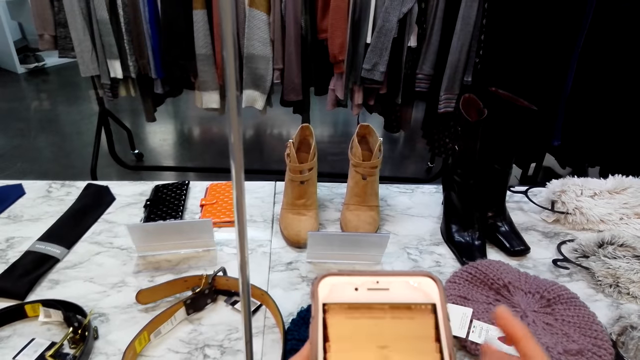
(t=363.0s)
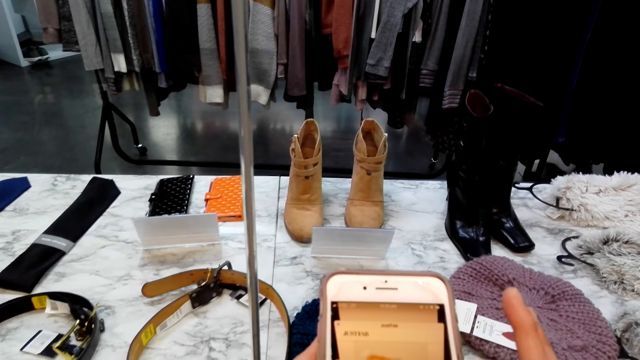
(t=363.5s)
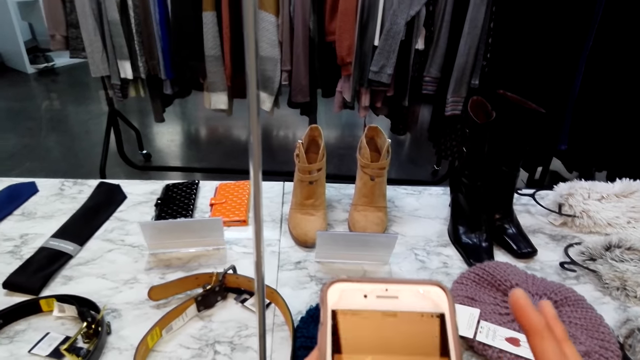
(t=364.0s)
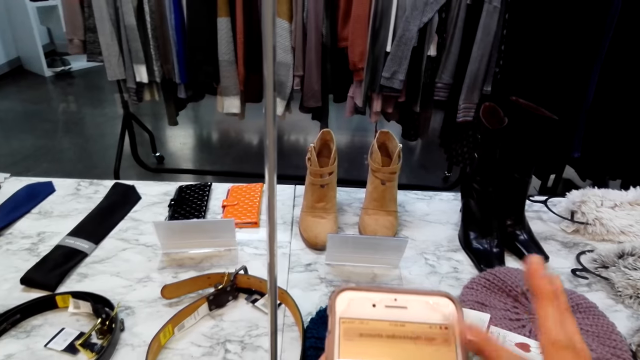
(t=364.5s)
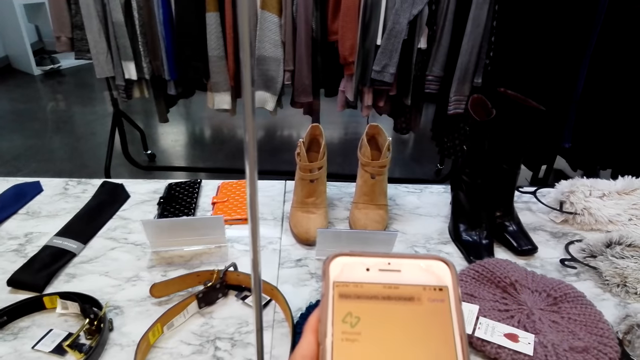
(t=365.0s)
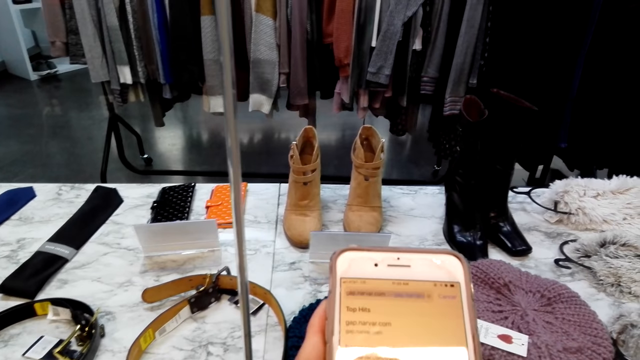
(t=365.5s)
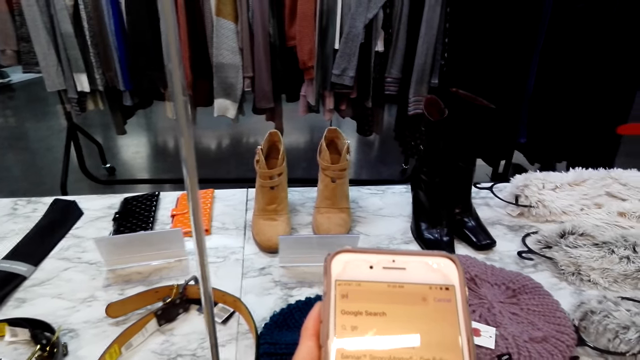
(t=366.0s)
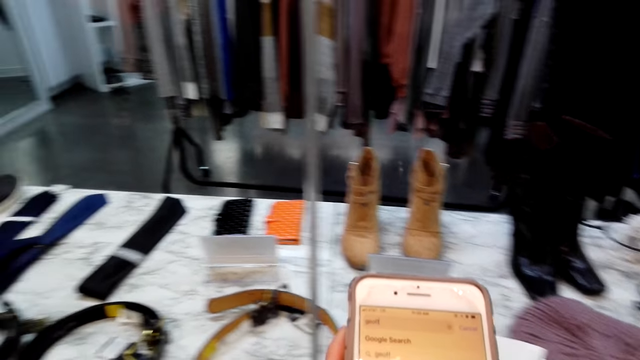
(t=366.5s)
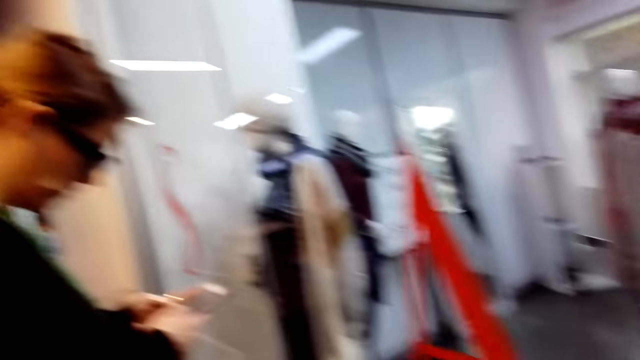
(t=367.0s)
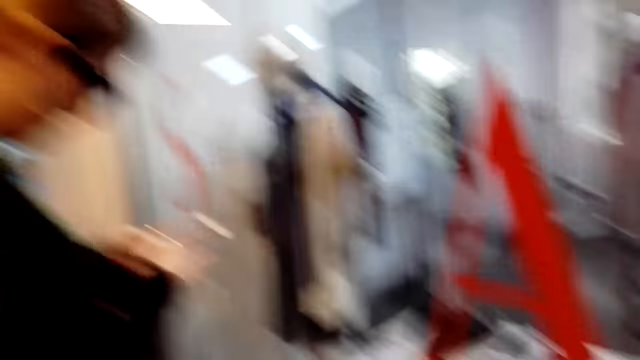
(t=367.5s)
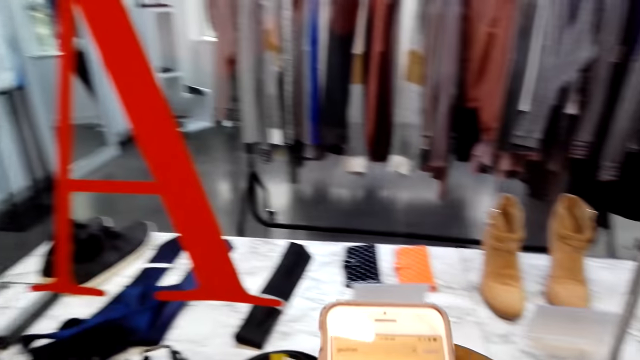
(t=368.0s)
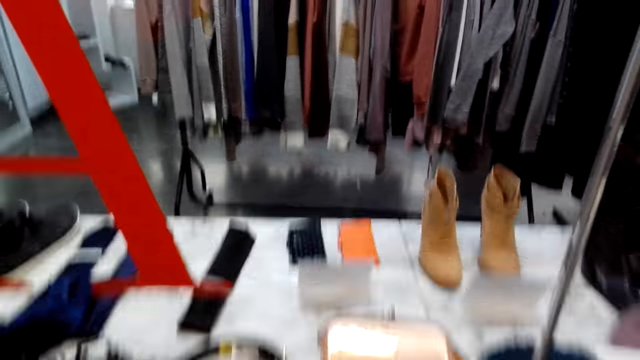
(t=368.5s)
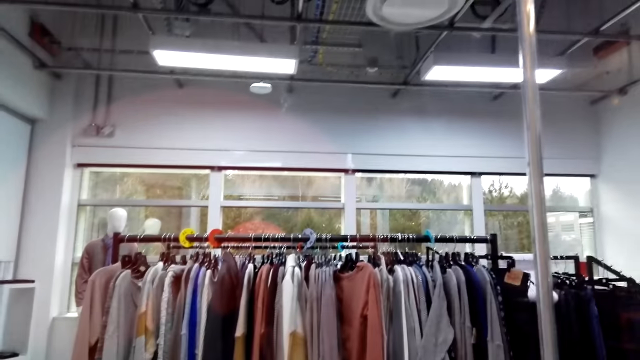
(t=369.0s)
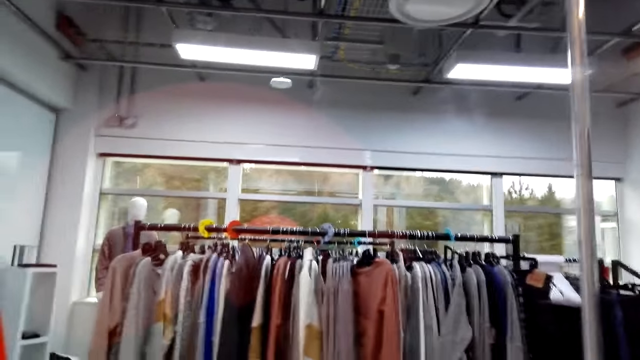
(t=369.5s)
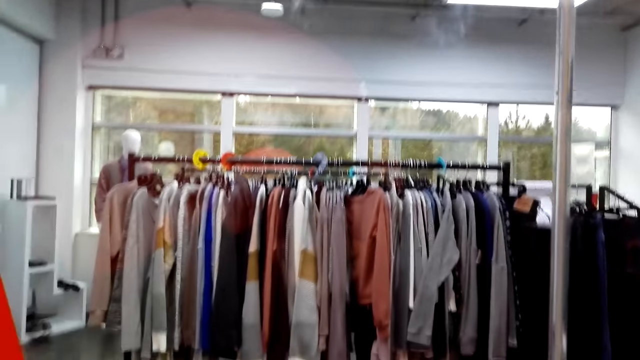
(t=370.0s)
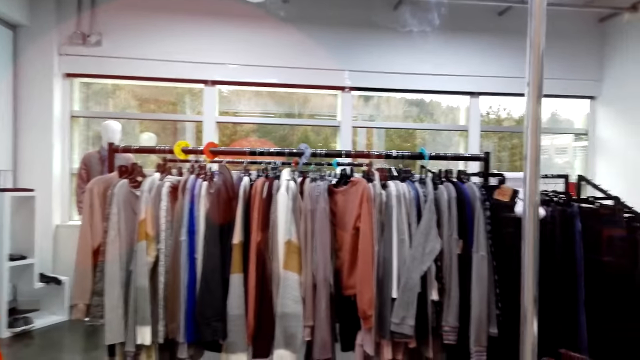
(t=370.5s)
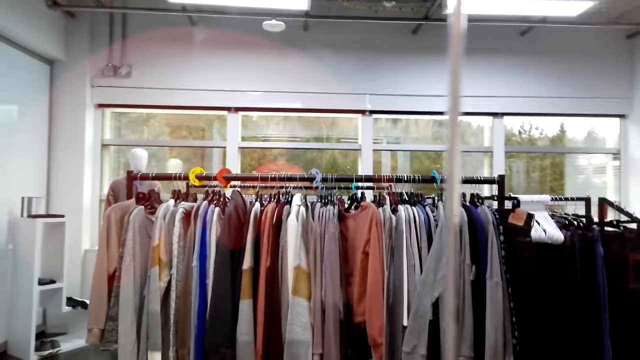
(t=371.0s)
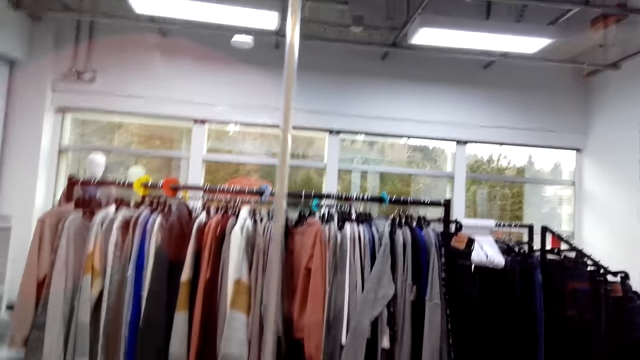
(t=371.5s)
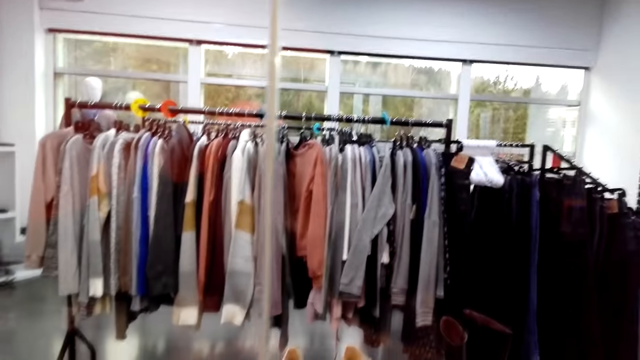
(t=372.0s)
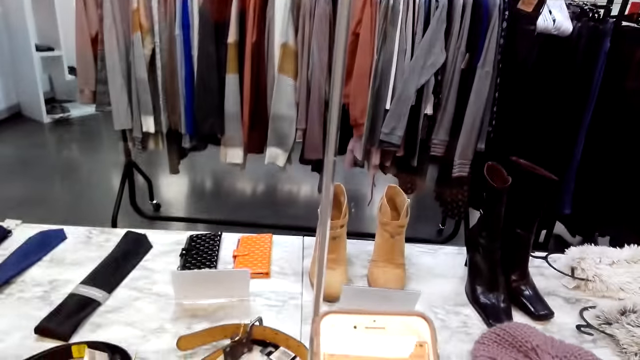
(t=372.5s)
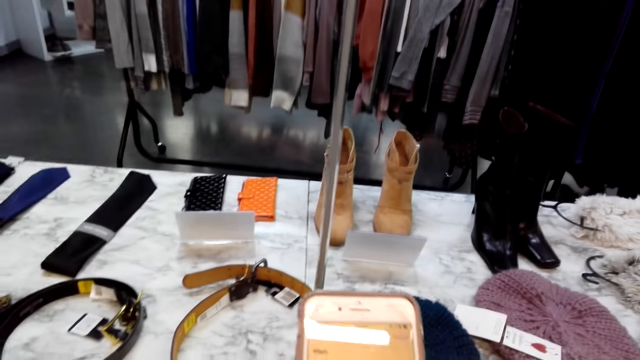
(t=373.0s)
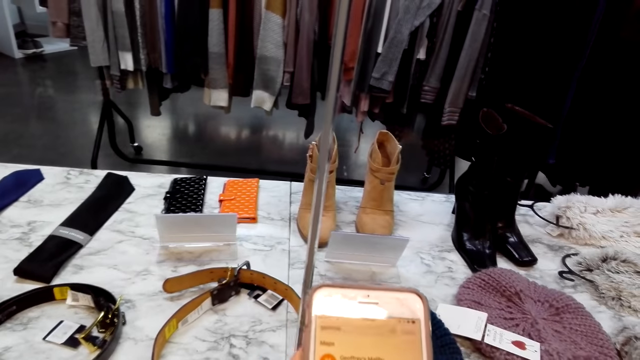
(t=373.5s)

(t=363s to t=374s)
A woman speaks. The woman scrolls the phone on the hand. The camera wearer scrolls the pictures on the phone. They speak.

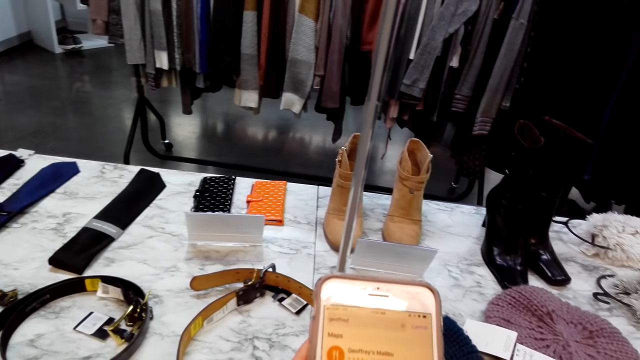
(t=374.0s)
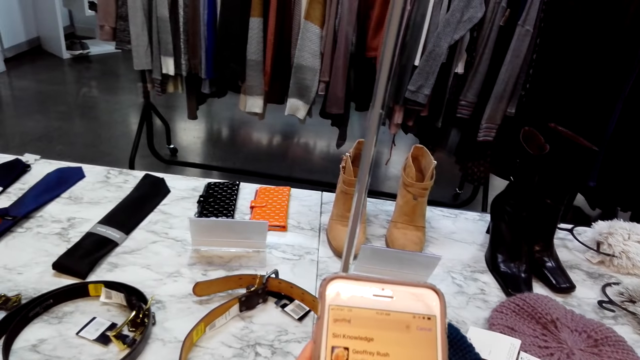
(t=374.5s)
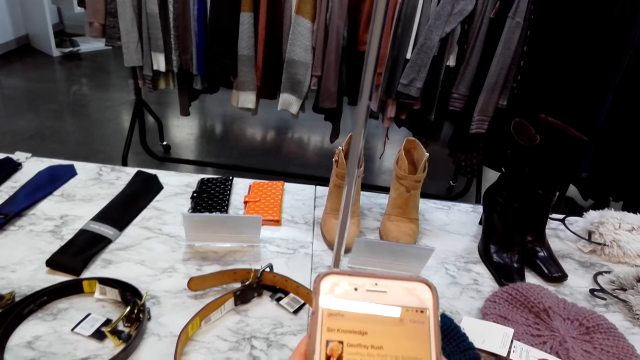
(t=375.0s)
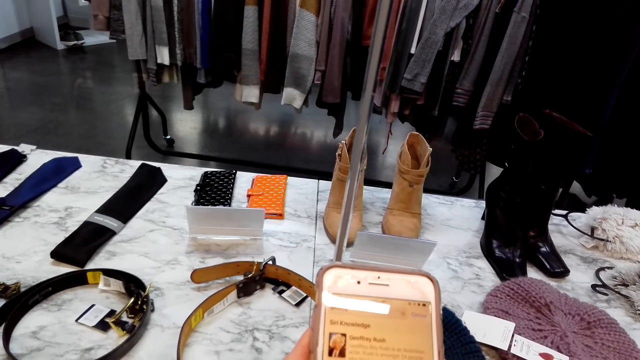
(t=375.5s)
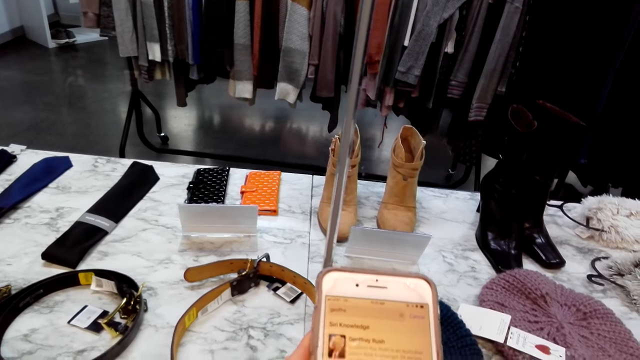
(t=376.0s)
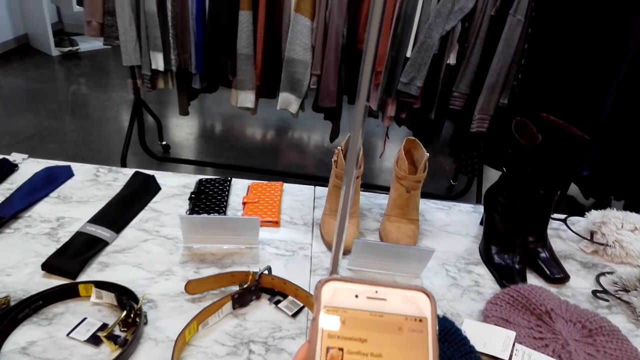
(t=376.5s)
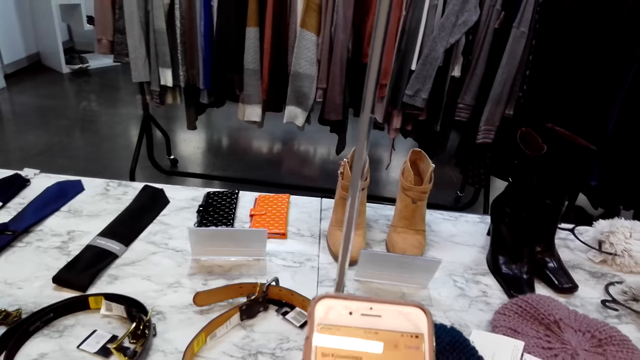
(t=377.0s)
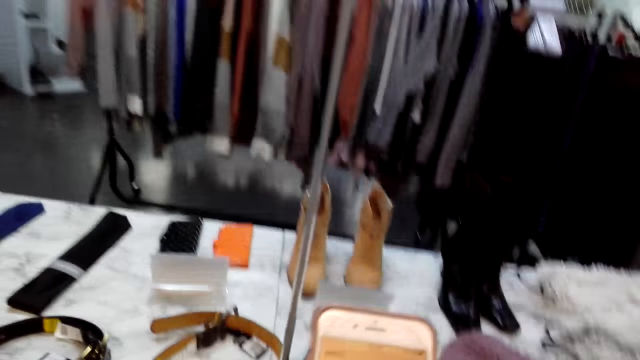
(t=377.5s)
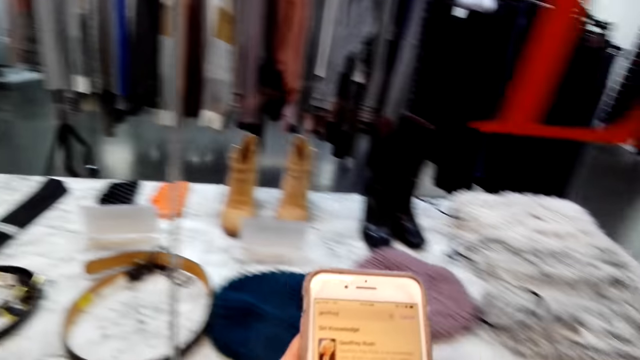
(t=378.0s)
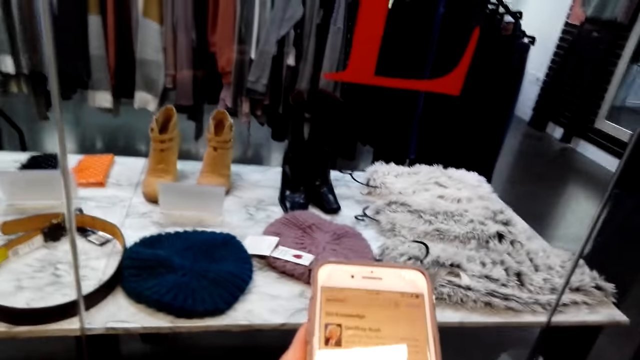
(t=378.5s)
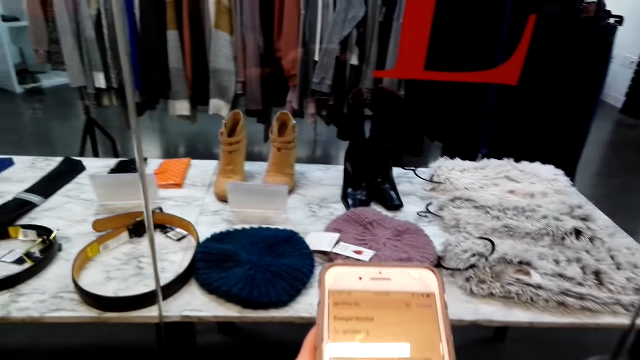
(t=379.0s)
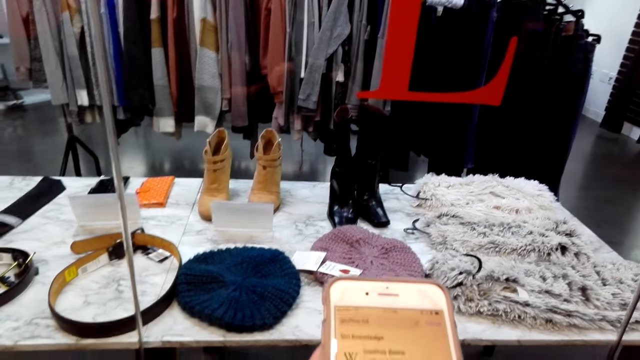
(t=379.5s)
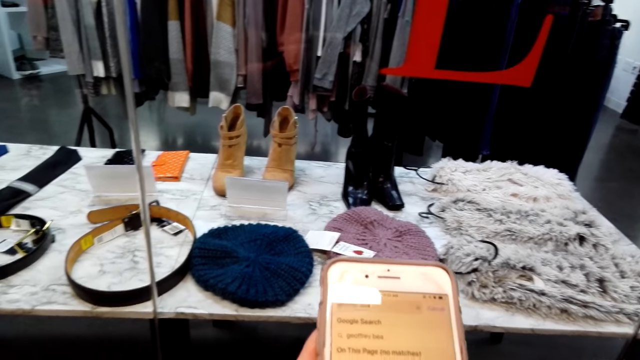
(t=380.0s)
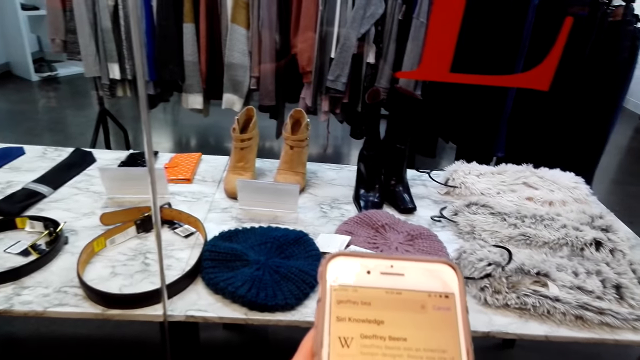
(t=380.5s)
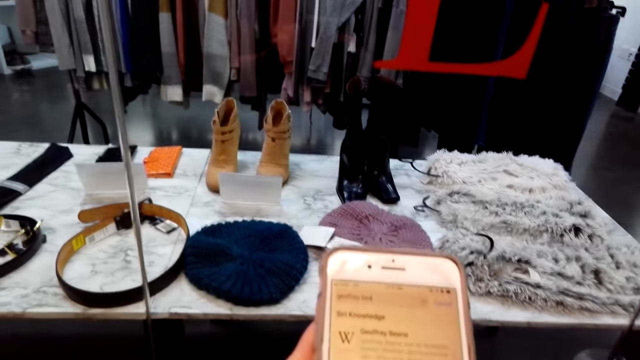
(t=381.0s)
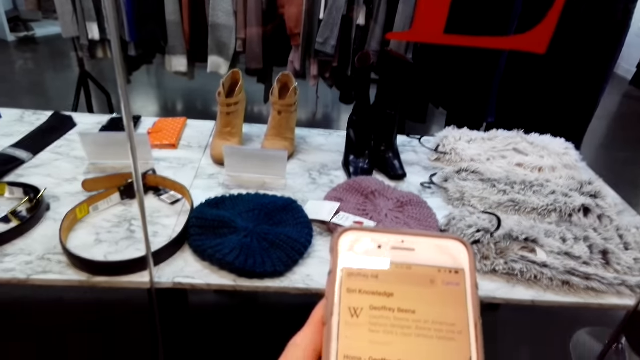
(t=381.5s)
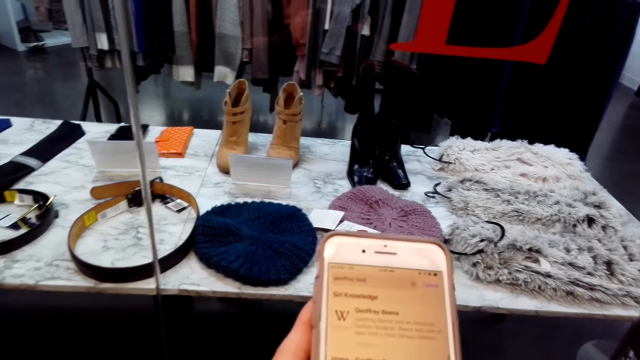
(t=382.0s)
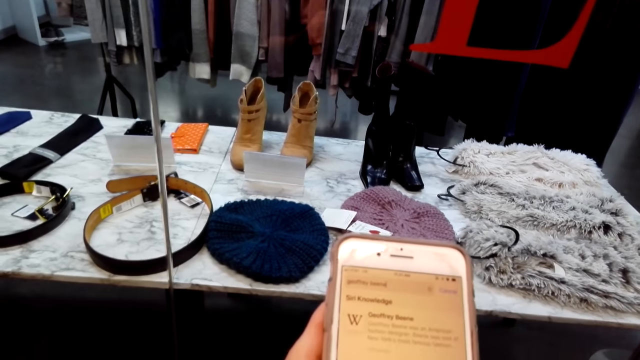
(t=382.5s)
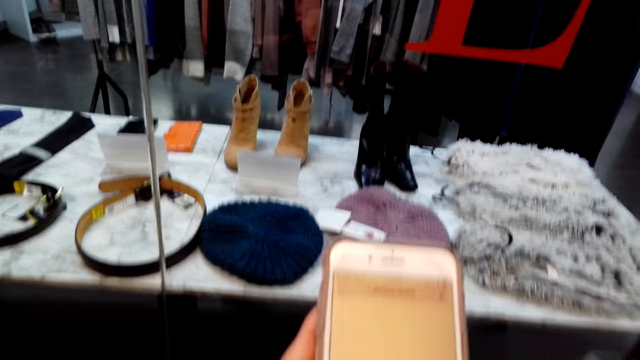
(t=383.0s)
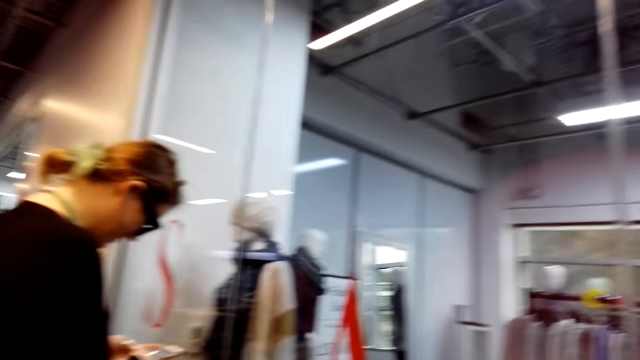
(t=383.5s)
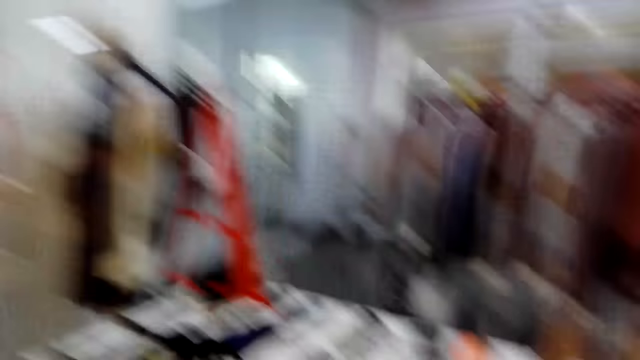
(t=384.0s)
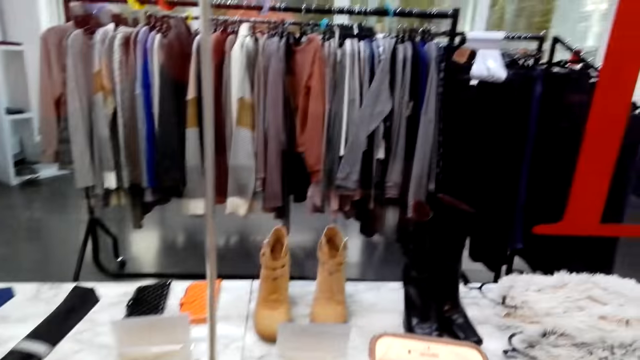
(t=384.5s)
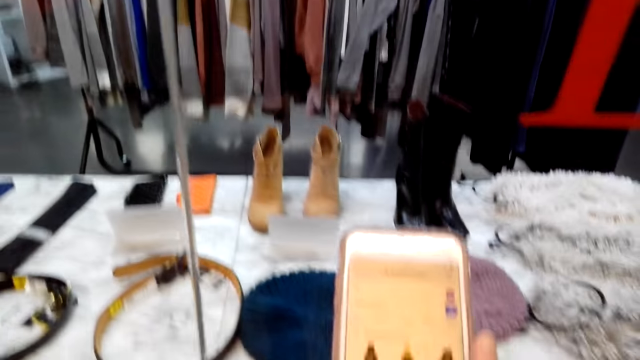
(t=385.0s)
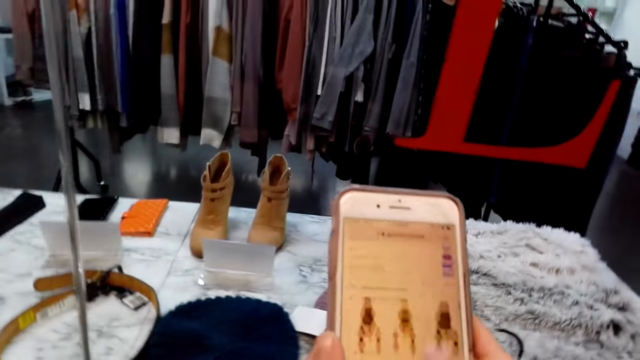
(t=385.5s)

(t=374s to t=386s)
The camera wearer laughs, moves right, speaks and turns their head. A woman laughs. The woman scrolls the phone on the hand. The camera wearer scrolls the pictures on the phone. They laugh.
